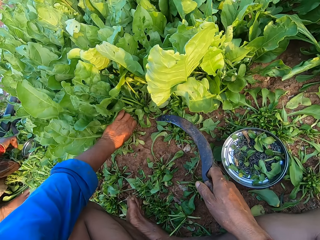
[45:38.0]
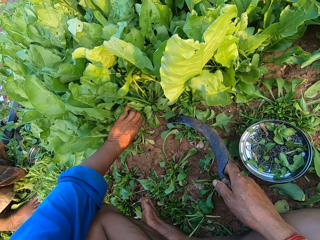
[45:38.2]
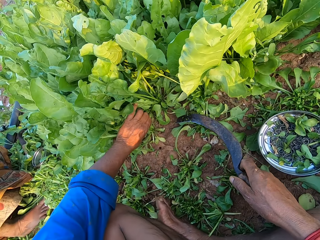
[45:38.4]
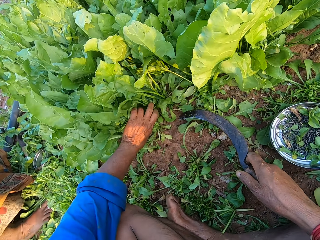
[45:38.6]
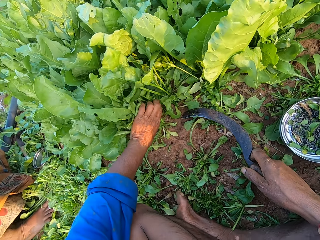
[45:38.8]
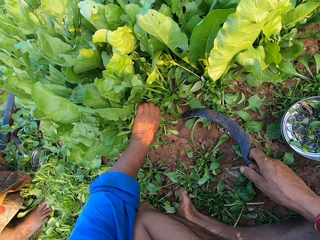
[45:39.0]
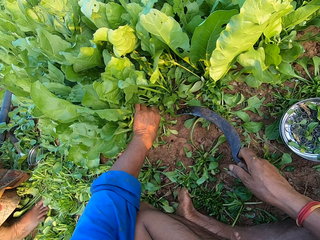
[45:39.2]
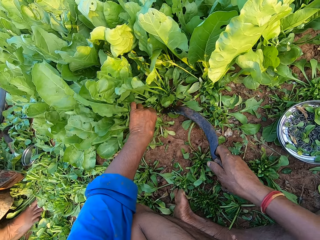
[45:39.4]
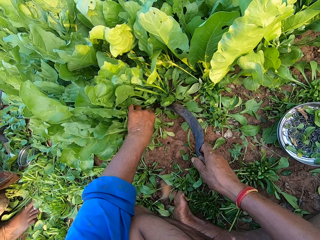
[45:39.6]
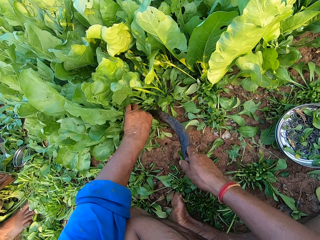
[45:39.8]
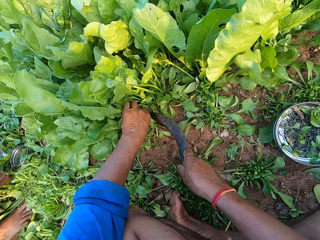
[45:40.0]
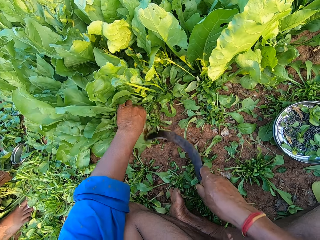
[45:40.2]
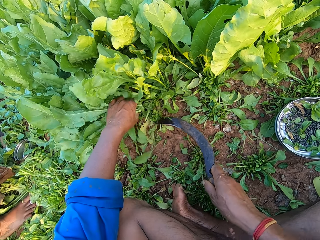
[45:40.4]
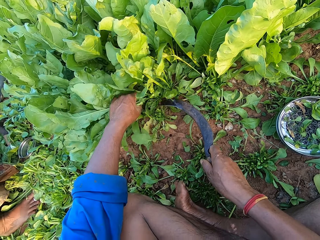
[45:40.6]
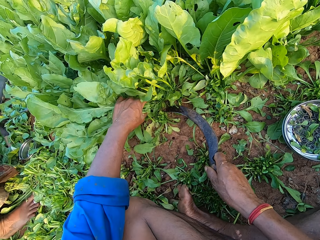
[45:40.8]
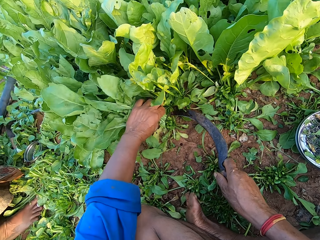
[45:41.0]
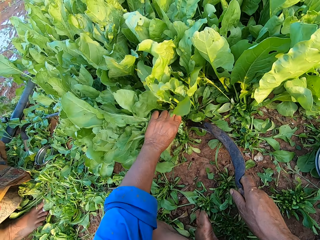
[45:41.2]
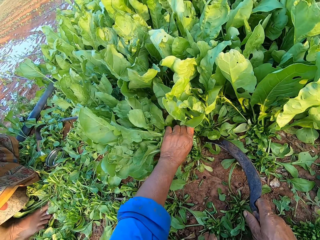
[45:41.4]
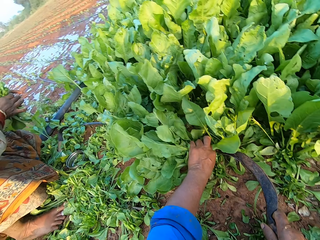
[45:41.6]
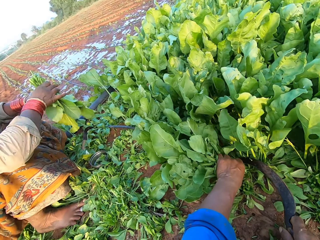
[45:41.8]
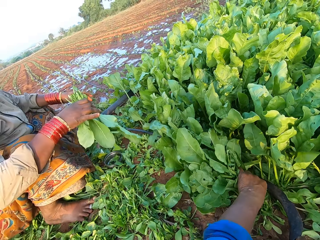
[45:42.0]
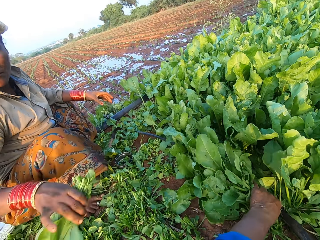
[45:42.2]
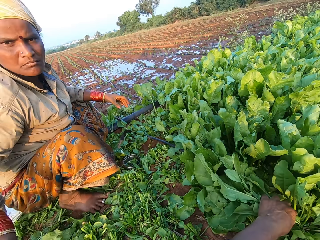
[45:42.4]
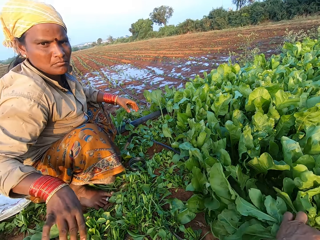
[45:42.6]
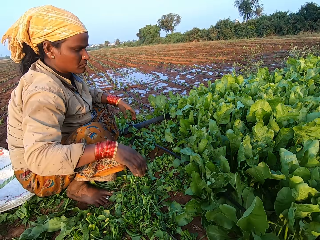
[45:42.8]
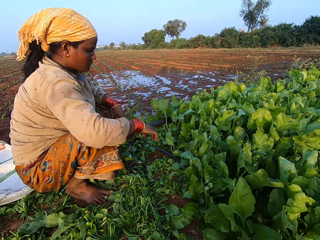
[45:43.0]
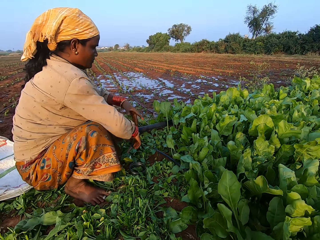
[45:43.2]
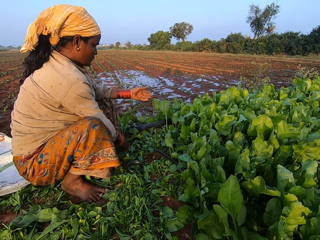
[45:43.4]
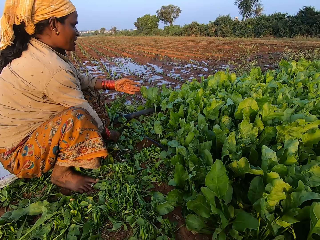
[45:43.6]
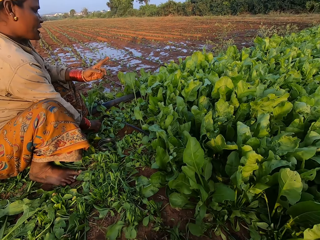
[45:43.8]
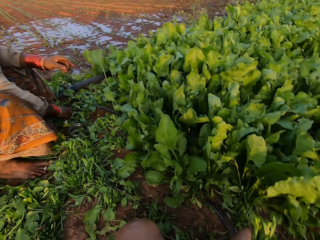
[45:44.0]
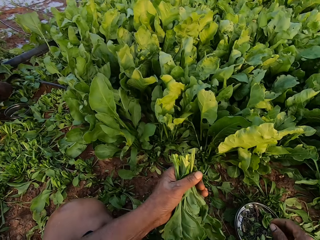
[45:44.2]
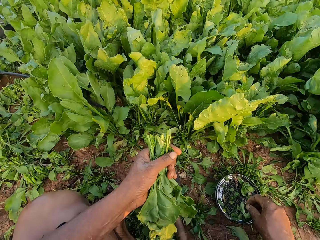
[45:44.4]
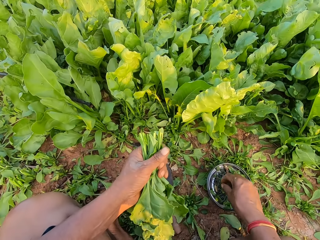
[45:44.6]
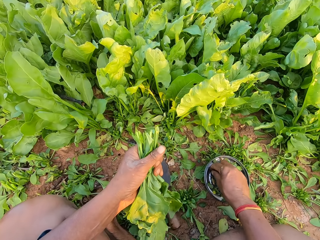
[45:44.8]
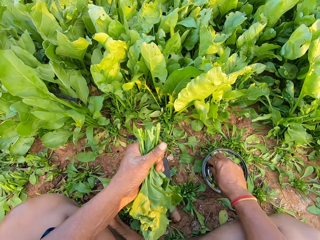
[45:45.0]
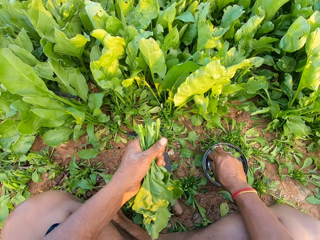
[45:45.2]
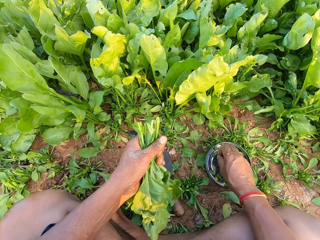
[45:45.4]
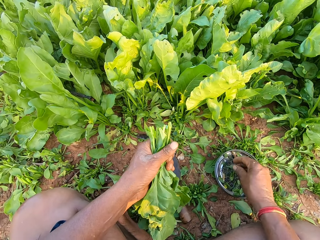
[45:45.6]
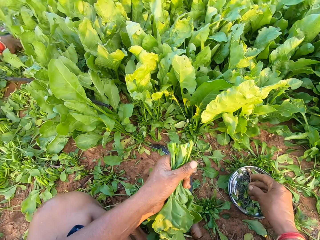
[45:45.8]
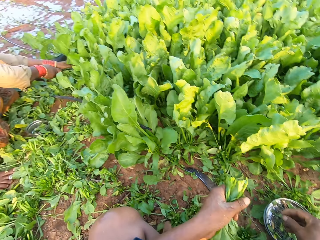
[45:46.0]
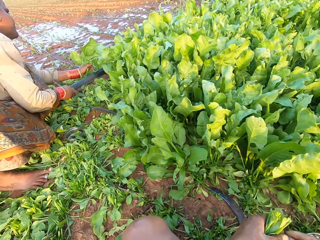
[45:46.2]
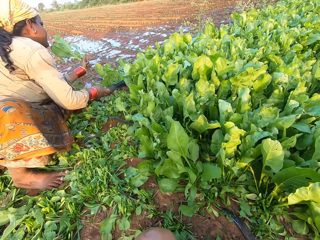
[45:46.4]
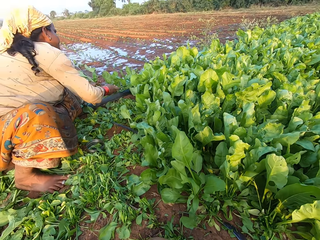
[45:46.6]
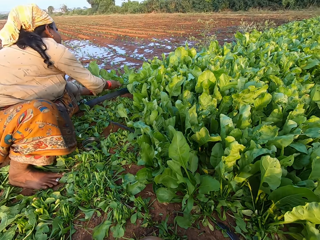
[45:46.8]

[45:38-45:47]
The camera wearer holds some vegetables with his left hand. He touches kales. He cuts the vegetables in his left hand with the sickle in his right hand. He holds some vegetables with his left hand. The woman passes some vegetables from her left hand to her right hand. The camera wearer looks around. He picks a rubber band from the bowl on the ground with his right hand.

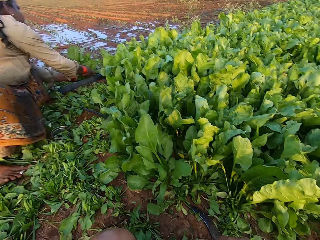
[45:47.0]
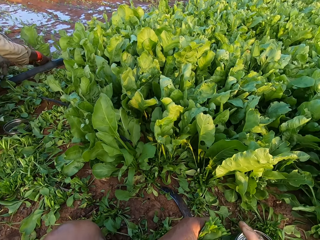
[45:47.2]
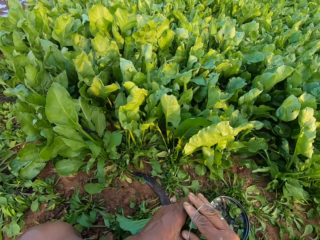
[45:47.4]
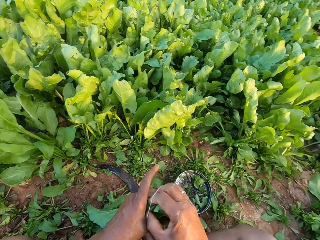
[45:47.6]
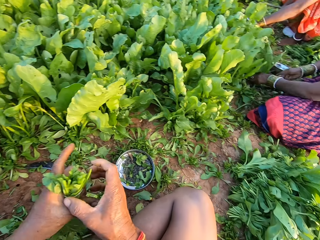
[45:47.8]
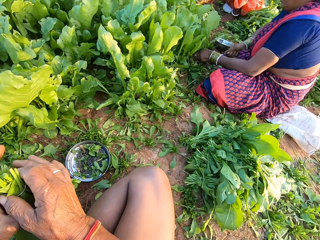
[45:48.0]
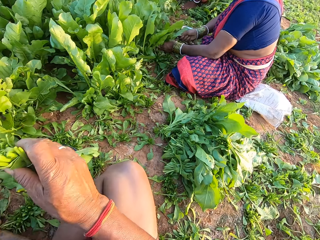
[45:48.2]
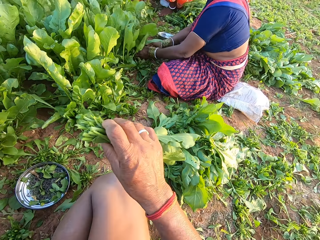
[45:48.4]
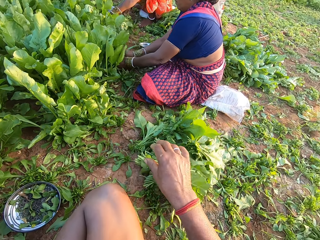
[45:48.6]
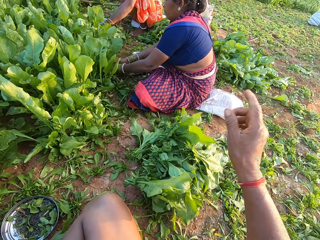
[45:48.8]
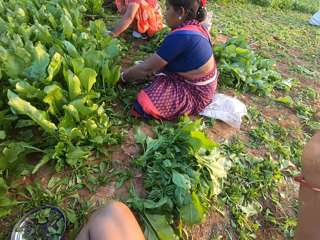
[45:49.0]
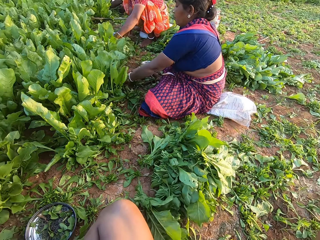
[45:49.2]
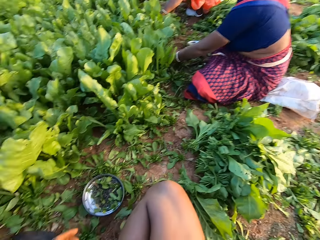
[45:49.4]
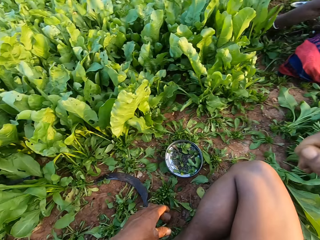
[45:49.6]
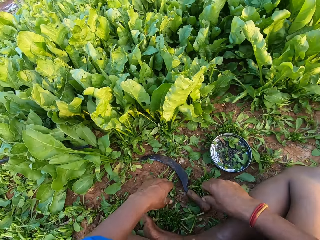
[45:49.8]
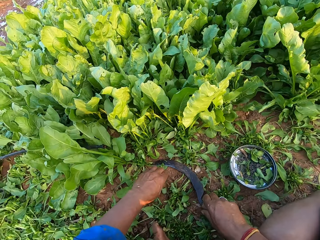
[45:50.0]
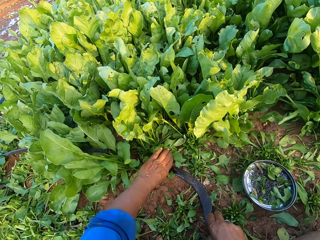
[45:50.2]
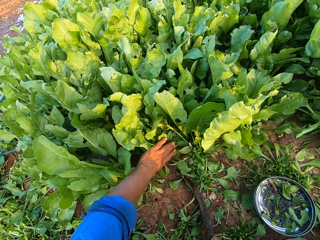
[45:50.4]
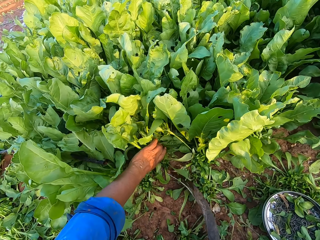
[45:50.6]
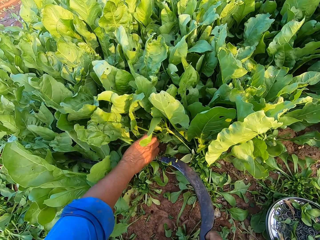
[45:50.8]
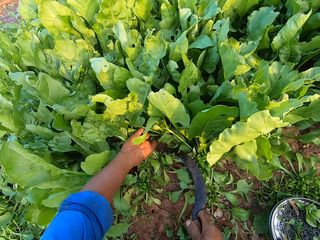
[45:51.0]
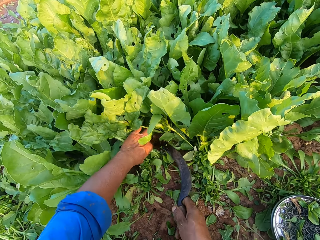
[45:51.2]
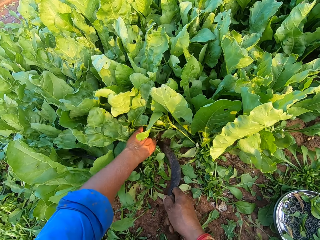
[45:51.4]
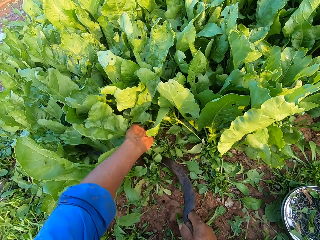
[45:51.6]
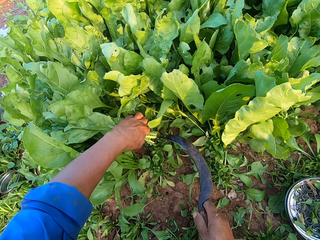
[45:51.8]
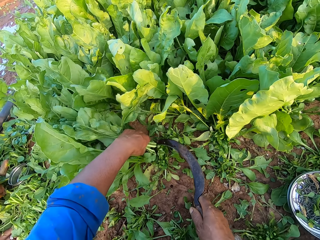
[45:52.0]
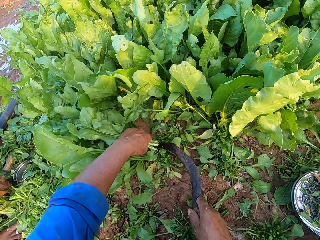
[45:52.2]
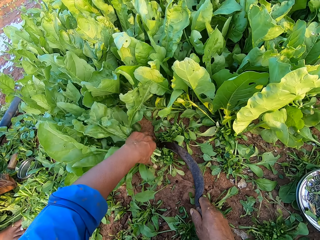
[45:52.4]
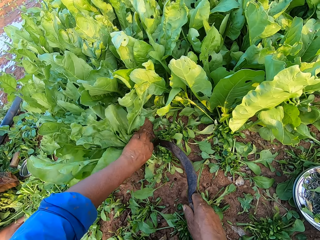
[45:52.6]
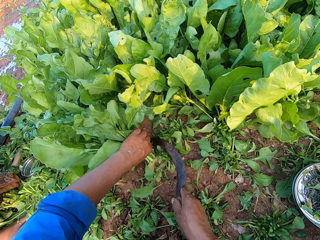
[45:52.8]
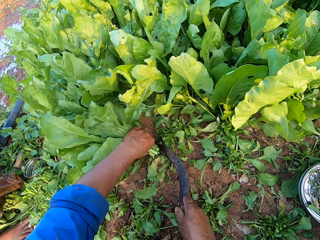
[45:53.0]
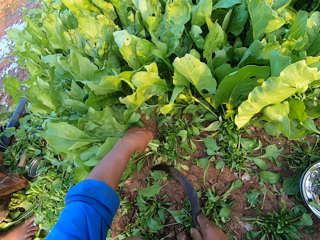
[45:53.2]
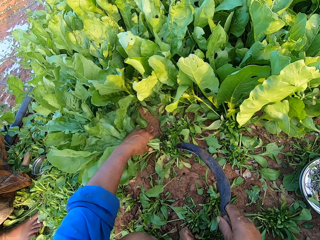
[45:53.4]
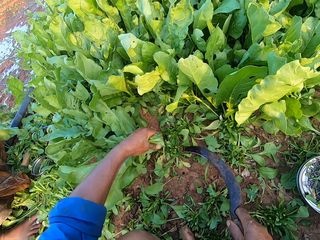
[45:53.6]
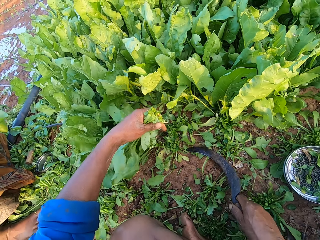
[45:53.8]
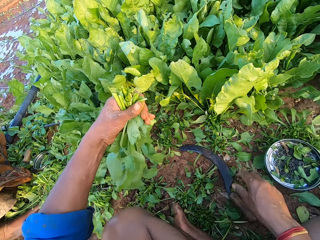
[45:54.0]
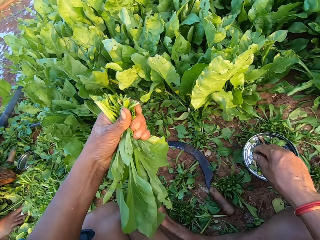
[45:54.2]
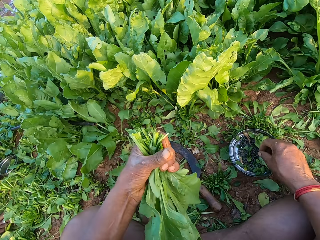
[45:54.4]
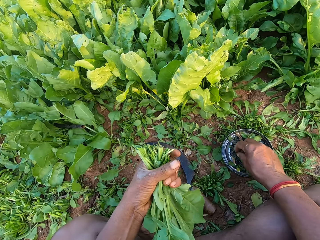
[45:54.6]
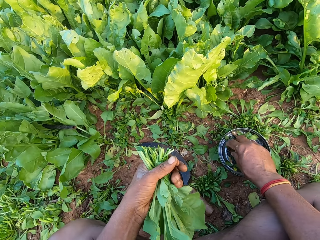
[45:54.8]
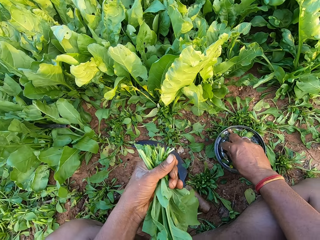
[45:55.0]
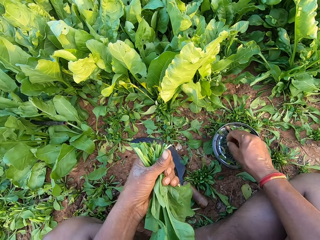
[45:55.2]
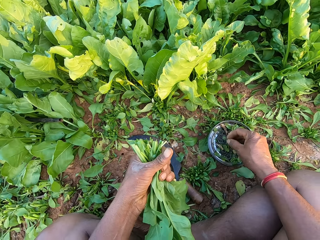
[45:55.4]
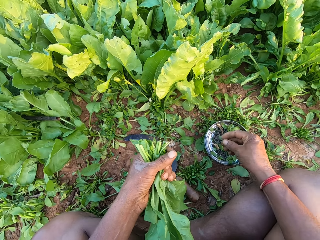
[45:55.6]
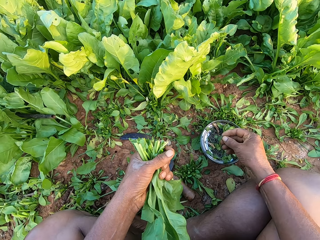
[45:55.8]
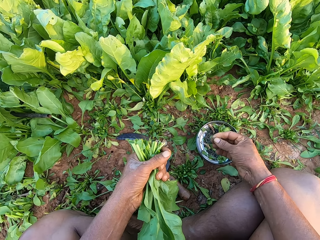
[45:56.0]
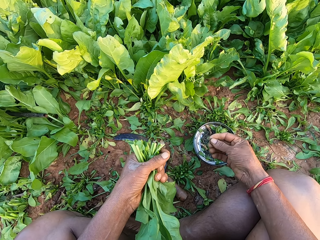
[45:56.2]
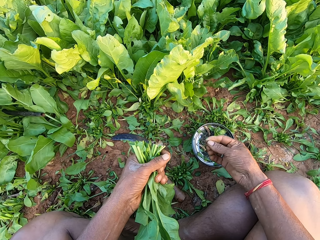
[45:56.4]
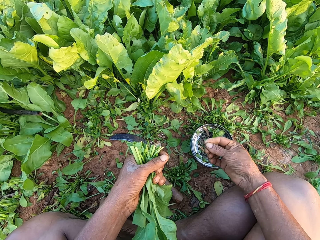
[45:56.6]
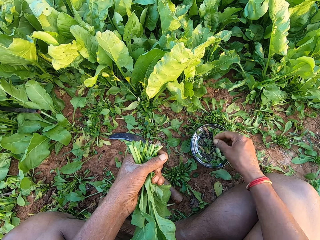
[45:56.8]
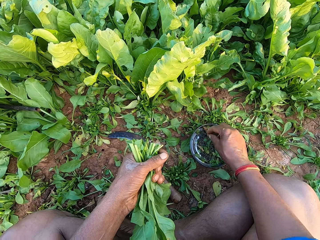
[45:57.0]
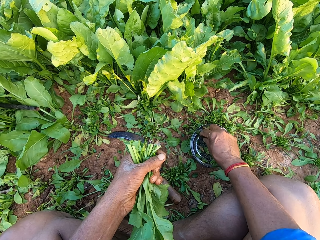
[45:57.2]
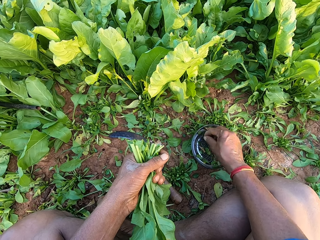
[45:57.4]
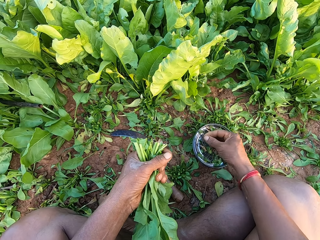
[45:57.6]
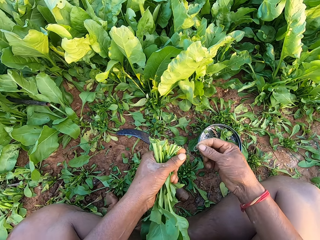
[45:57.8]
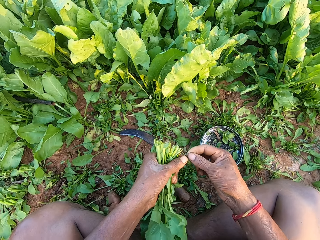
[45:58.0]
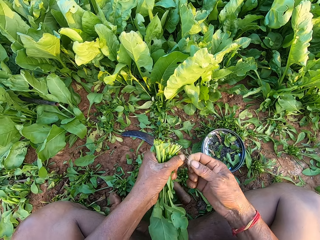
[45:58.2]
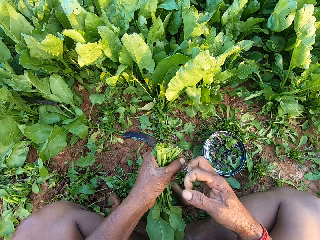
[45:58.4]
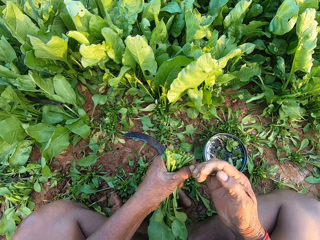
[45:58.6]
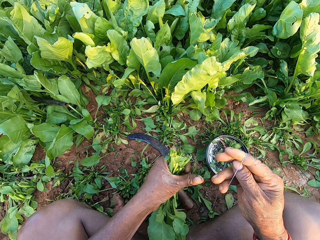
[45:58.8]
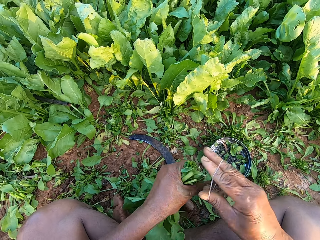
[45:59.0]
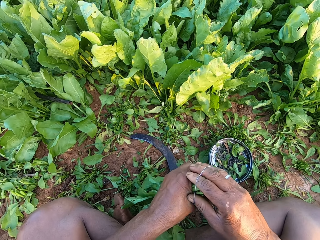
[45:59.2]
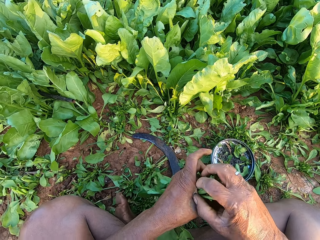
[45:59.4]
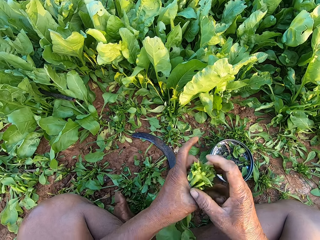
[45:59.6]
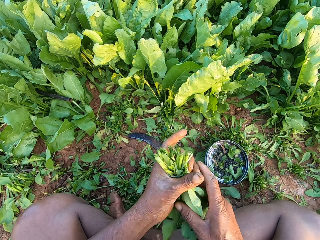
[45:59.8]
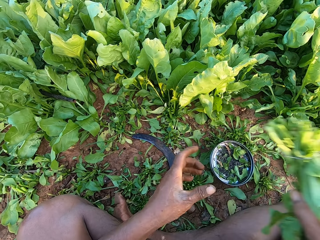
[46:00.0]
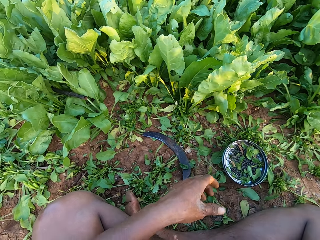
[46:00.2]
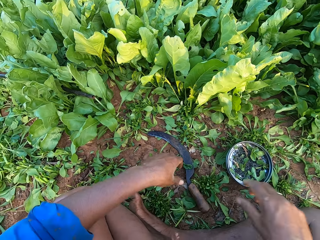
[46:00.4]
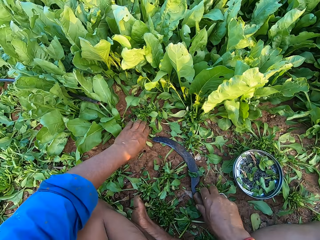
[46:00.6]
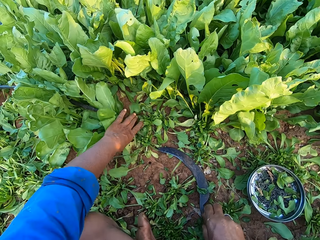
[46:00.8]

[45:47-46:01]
The camera wearer ties the vegetables in his left hand with the rubber in his right hand. He passes the vegetables from his left hand to his right hand. He touches kales. He drops the vegetable on the pile of vegetables on the ground with his right hand. The woman holds some vegetables with both hands. The camera wearer looks around. He picks the sickle from the ground with his right hand. He holds some vegetables with his left hand. He cuts the vegetables with the sickle in his right hand. He holds some vegetables with his right hand. He cuts the vegetables with the sickle in his right hand. He places the sickle on the ground with his right hand. He picks straw from the bowl on the ground with his right hand. He drops the straw on the ground with his right hand. He picks a rubber from the bowl on the ground with his right hand. He wears the rubber band on his right hand with his left hand. He ties the vegetables with the rubber in his right hand. He passes the vegetables from his left hand to his right hand. He touches kales.
